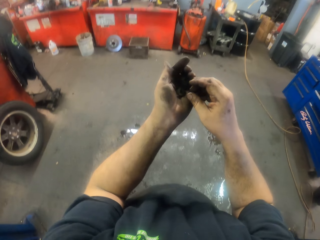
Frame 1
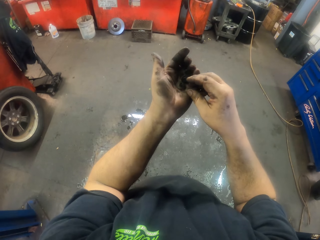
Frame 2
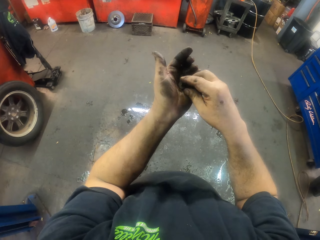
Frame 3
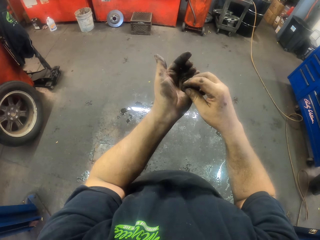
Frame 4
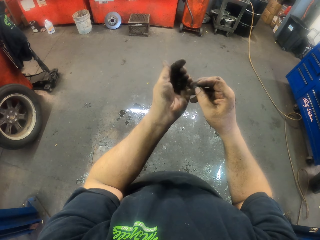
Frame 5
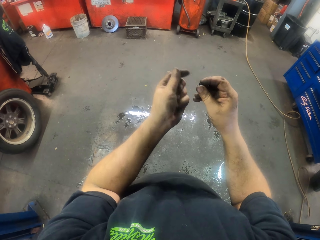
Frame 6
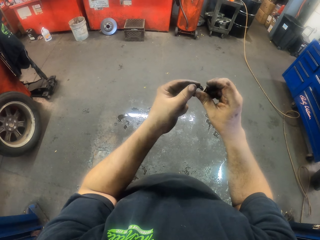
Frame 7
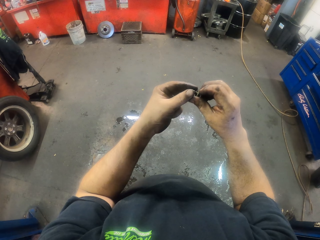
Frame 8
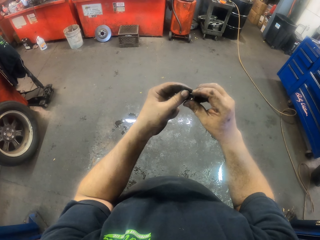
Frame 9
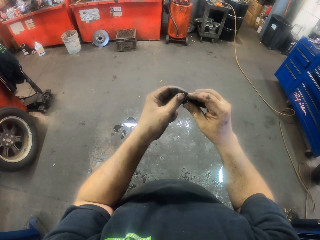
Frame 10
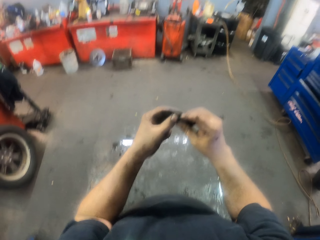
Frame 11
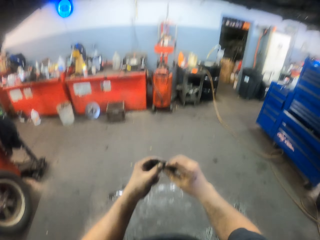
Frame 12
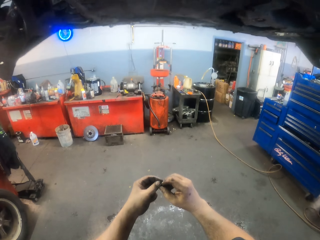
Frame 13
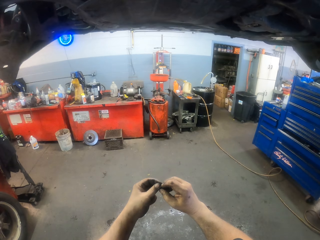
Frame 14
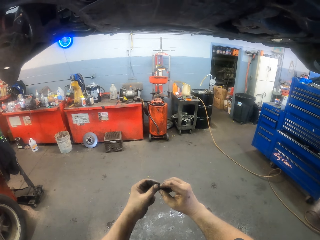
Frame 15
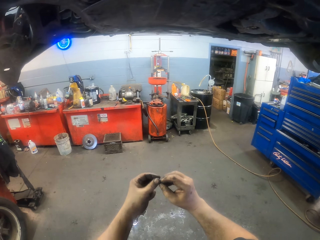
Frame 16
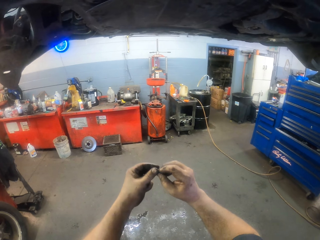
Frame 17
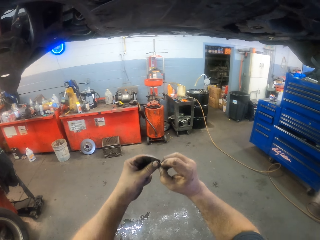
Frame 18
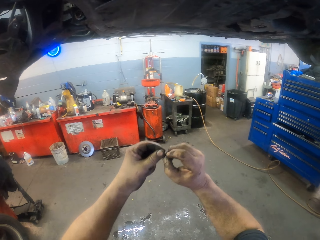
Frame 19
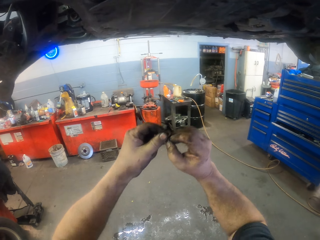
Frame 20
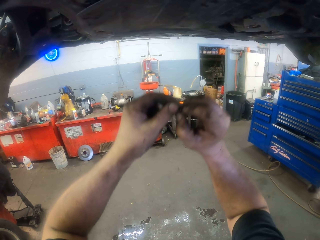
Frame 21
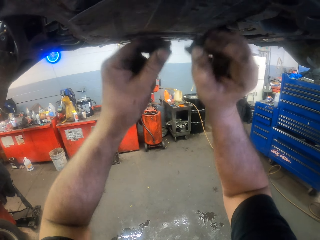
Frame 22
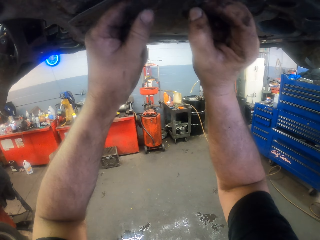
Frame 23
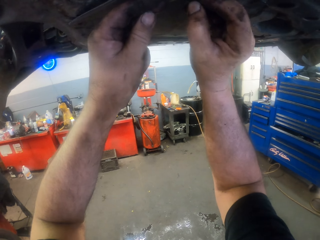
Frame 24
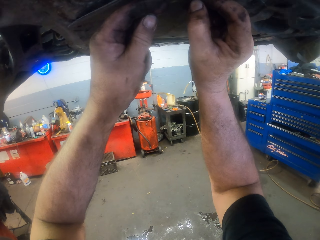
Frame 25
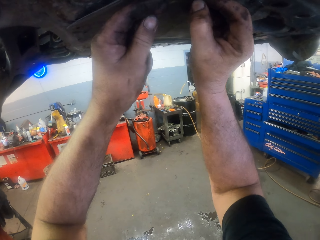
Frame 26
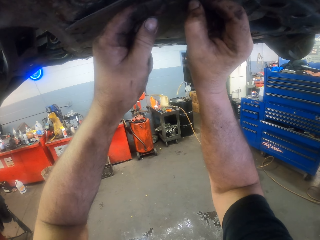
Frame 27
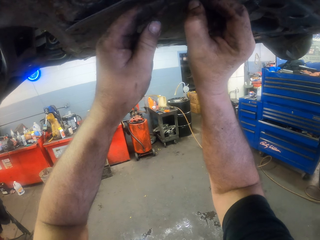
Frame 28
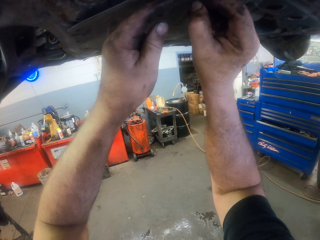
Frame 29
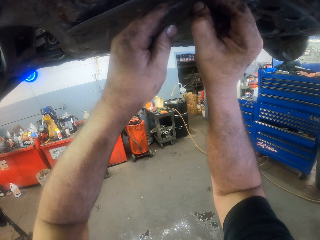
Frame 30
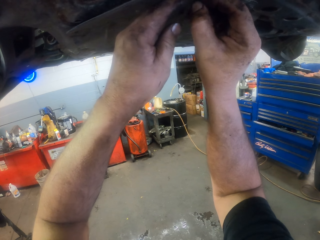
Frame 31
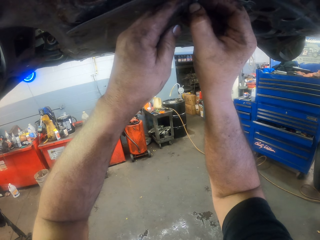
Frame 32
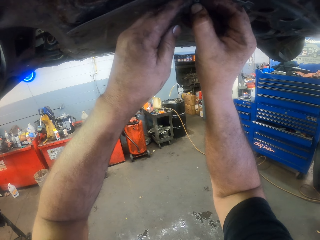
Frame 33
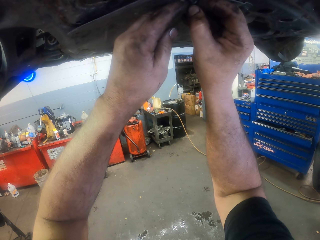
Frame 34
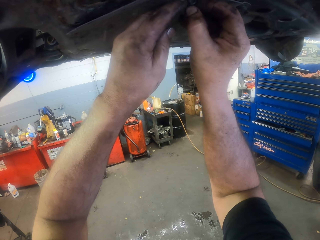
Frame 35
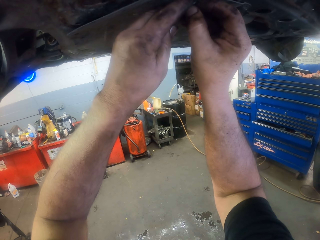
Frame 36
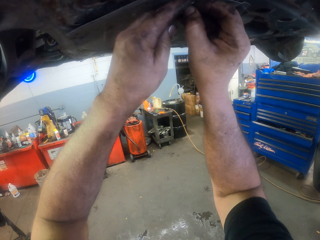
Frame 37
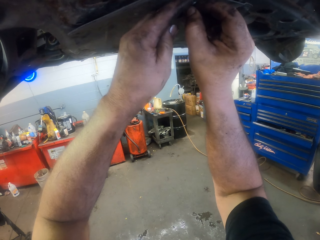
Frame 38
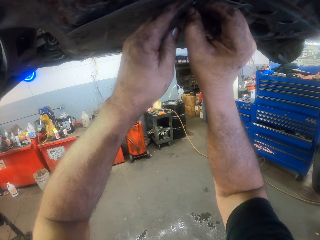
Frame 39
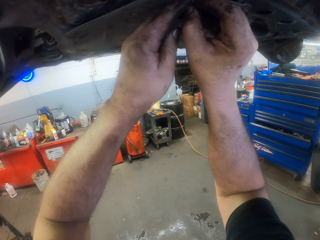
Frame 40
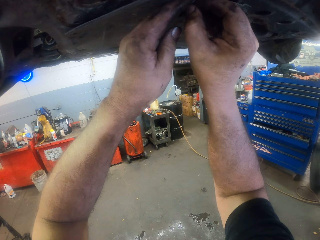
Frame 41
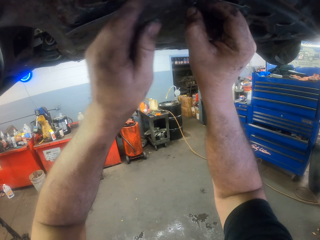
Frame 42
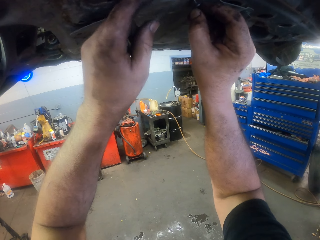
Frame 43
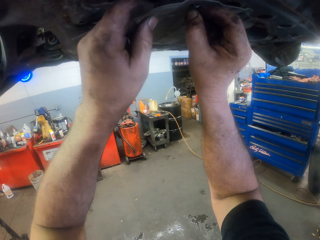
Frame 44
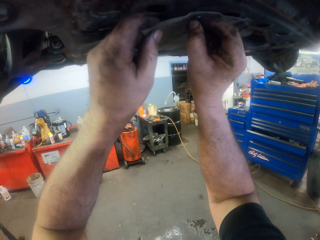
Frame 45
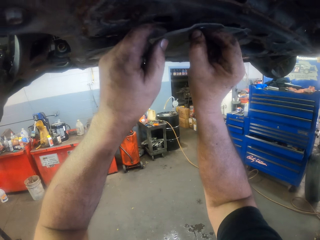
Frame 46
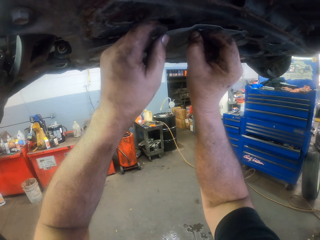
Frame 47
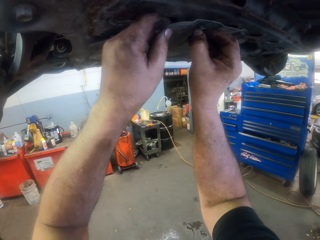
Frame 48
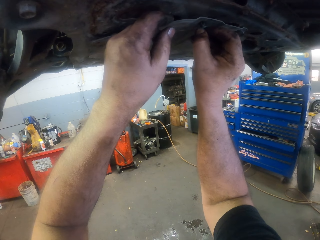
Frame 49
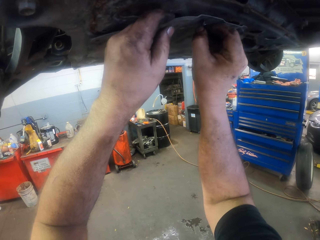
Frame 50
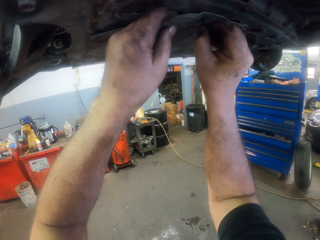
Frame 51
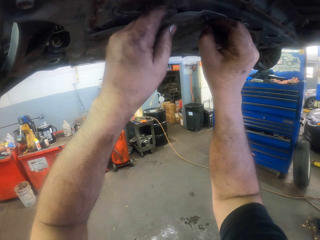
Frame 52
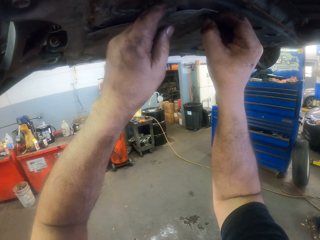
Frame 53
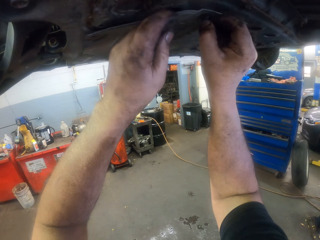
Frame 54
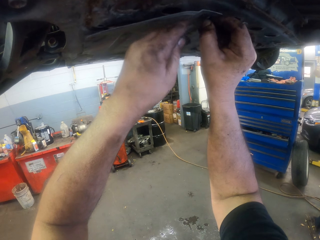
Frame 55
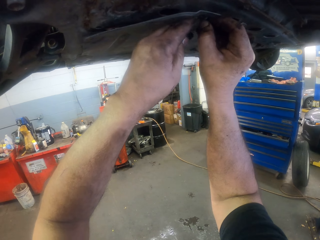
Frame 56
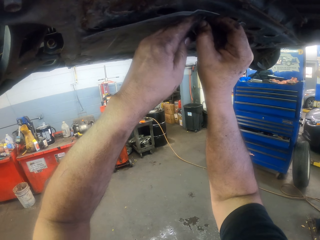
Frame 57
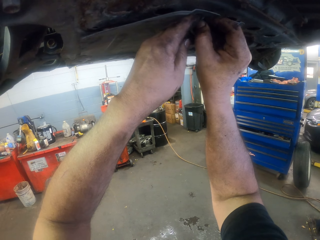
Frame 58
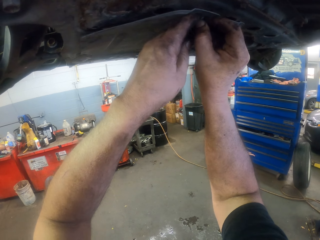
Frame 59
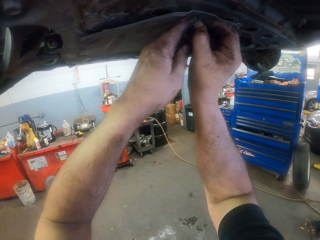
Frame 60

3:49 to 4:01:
The camera wearer takes a nut. They touch the bolt. They look at the board. They put the bolt on the board. They screw the undercarriage.

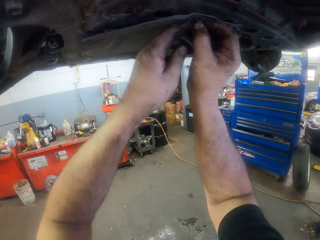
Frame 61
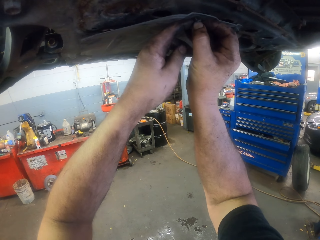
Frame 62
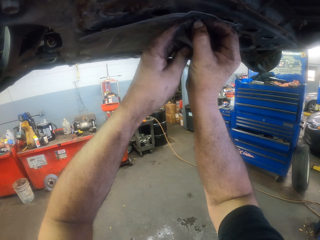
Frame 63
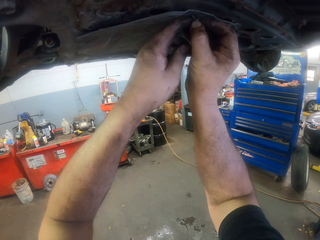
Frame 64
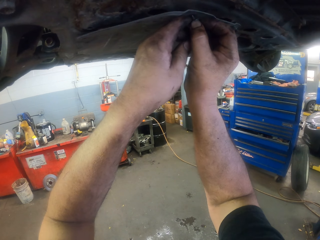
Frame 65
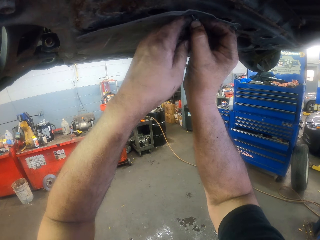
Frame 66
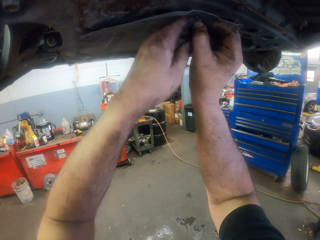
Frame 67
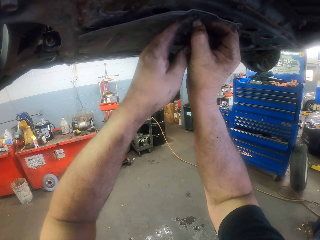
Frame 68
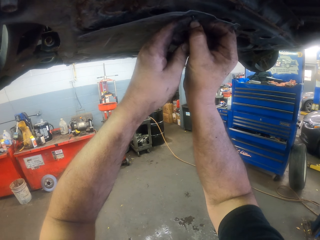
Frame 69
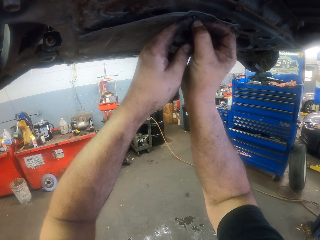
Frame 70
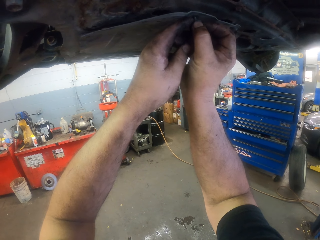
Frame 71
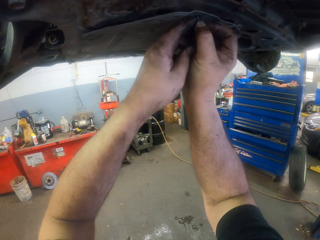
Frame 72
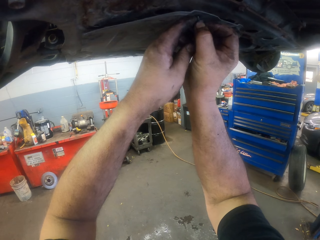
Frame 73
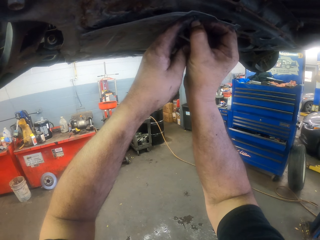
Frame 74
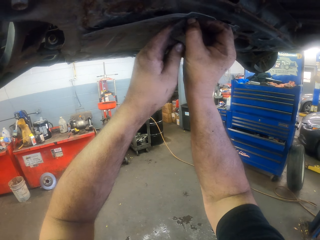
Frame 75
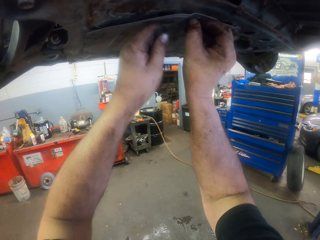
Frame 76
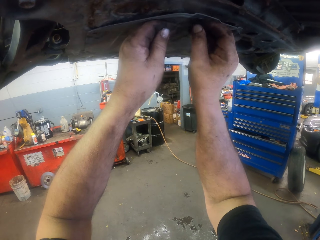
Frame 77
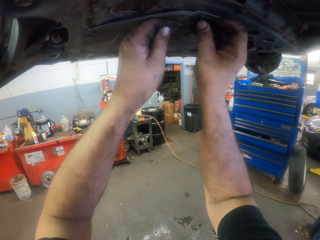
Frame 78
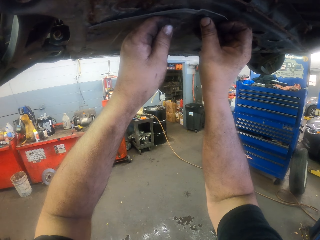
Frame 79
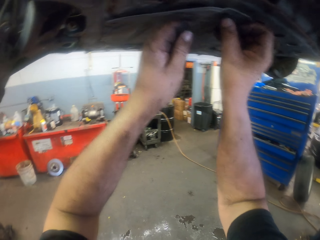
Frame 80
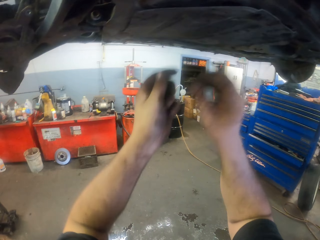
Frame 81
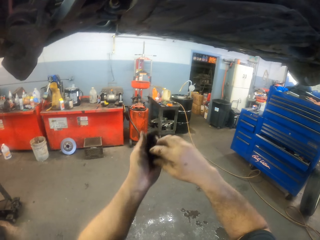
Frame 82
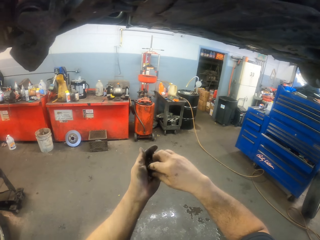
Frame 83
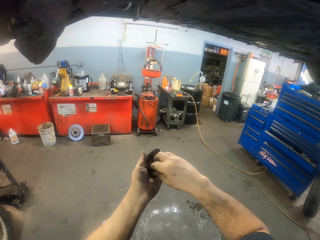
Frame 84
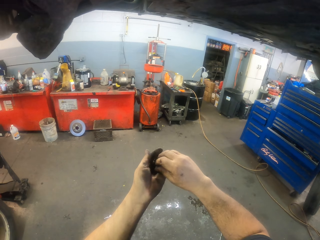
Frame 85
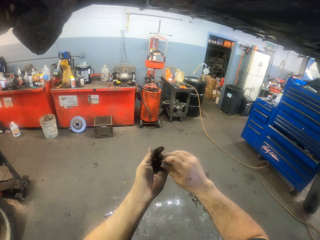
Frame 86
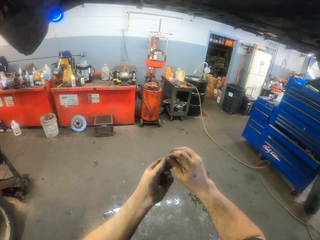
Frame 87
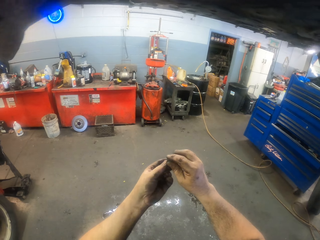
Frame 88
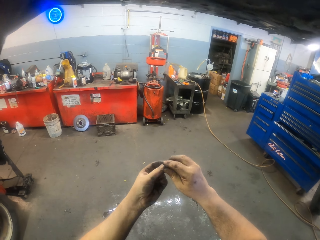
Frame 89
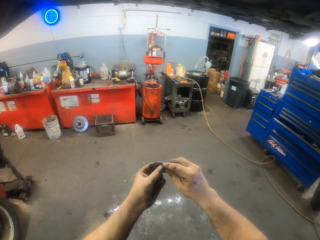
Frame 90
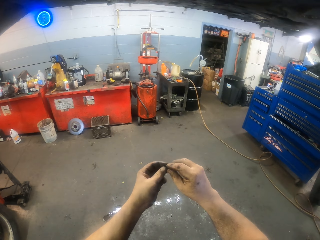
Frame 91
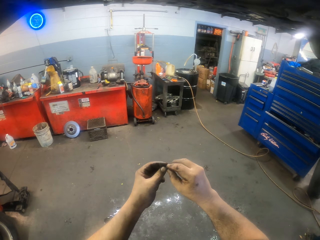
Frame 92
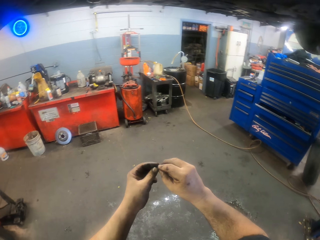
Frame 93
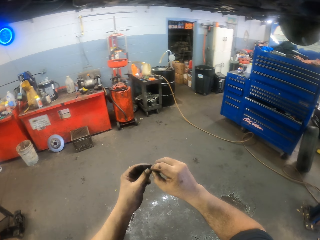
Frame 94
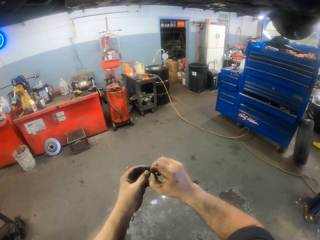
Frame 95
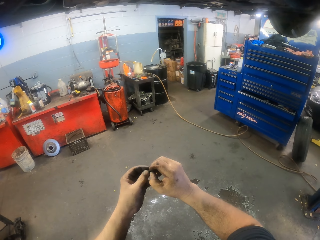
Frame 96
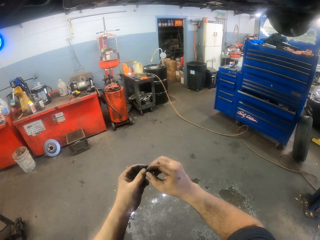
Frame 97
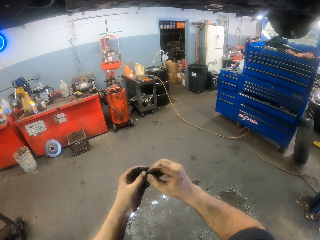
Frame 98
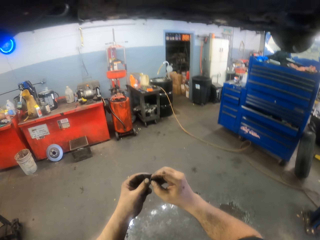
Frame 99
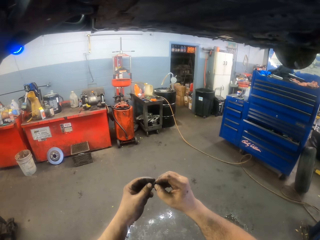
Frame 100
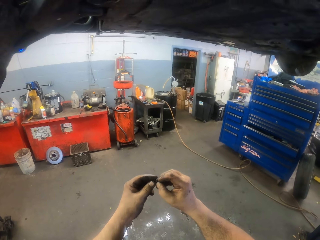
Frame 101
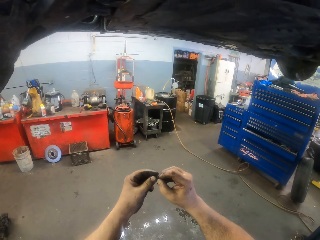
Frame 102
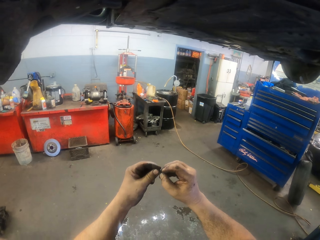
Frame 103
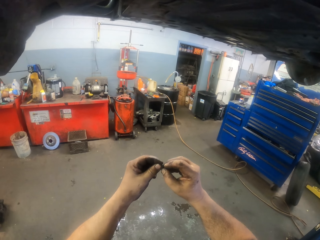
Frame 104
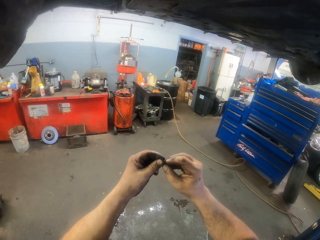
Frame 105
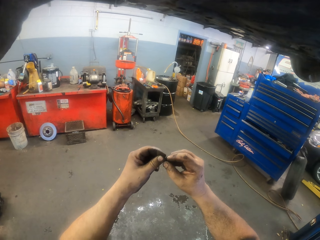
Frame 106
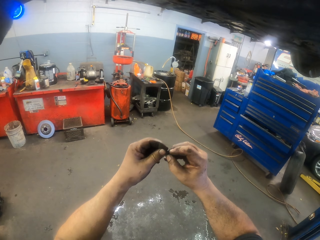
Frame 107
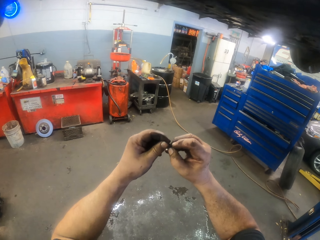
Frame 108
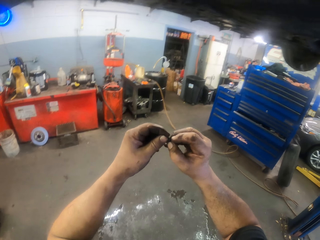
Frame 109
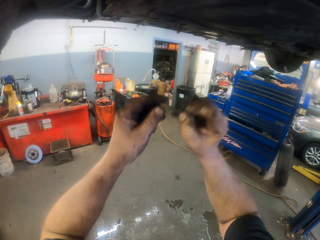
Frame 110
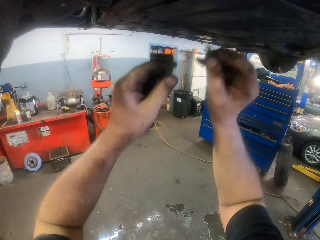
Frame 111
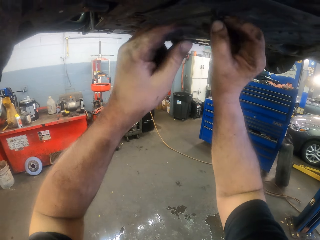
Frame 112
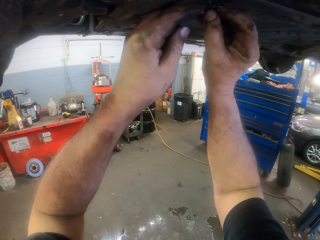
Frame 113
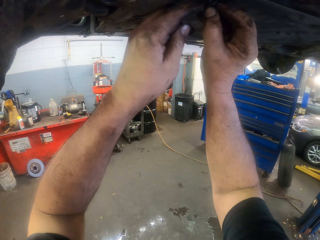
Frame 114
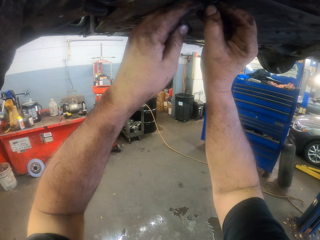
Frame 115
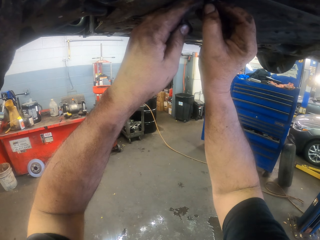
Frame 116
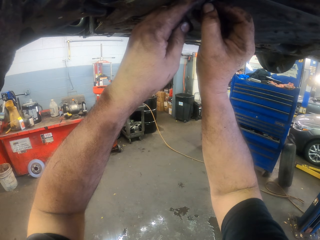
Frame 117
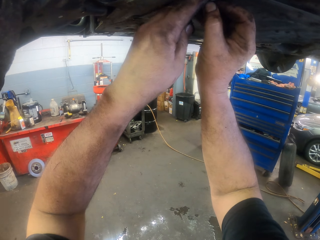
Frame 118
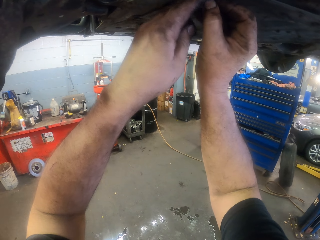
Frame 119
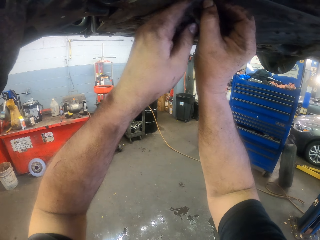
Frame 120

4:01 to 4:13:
The camera wearer takes a bolt. He carries the screws in his hands. He touches the bolt on the hand. He puts the bolt on the board.
